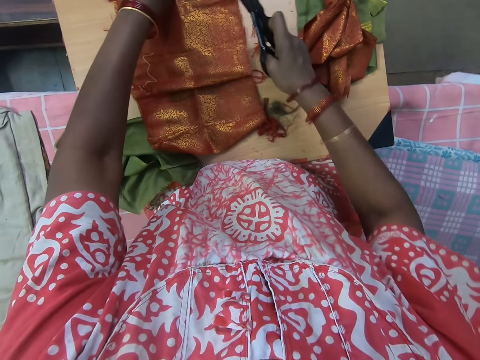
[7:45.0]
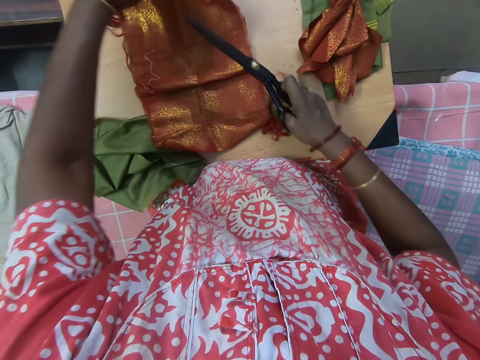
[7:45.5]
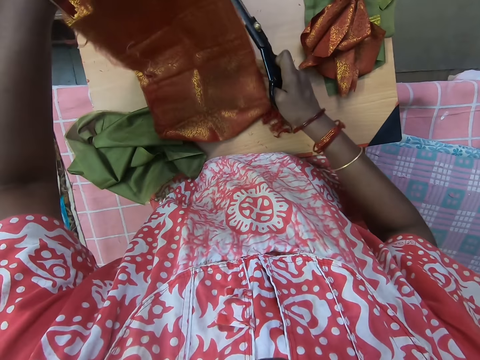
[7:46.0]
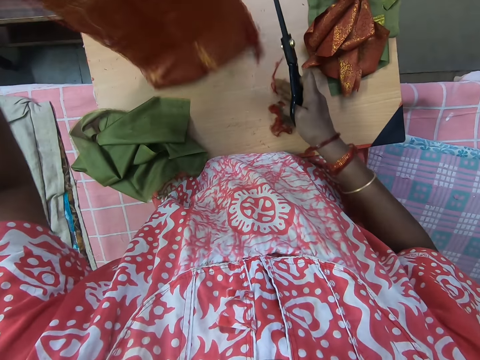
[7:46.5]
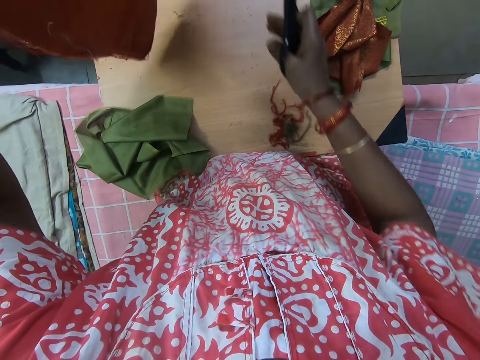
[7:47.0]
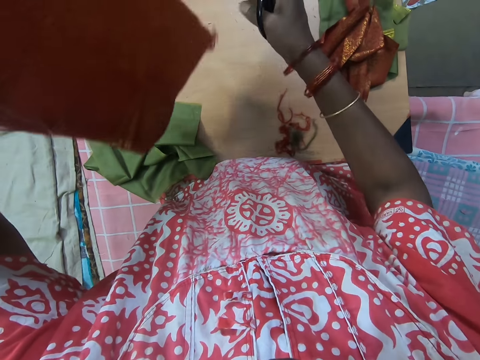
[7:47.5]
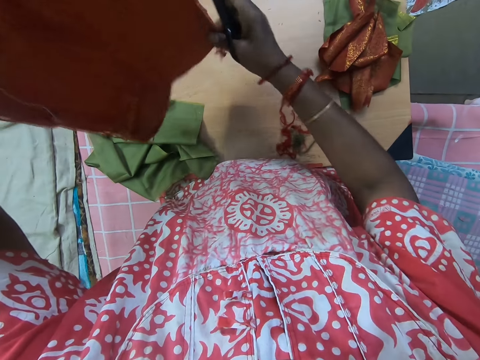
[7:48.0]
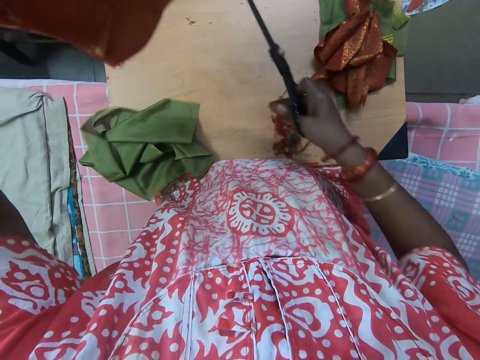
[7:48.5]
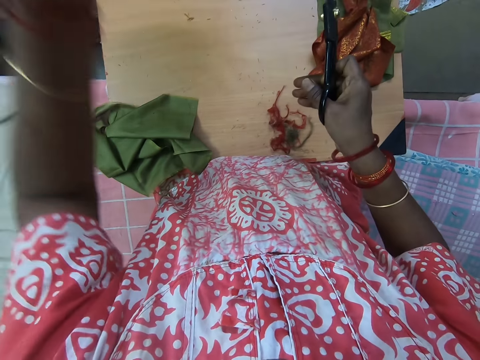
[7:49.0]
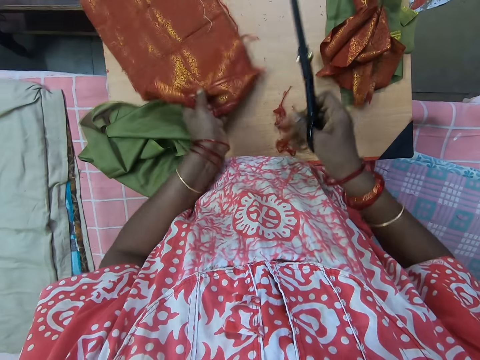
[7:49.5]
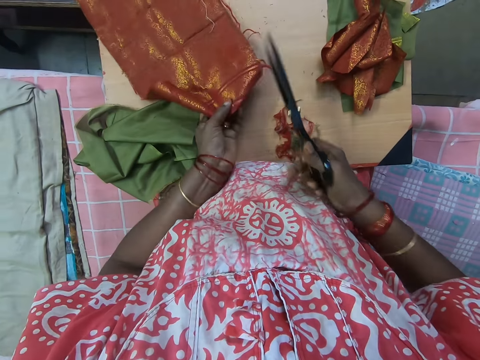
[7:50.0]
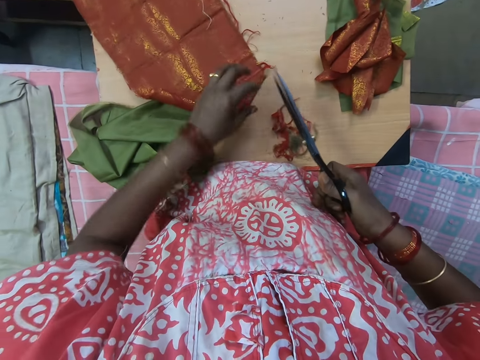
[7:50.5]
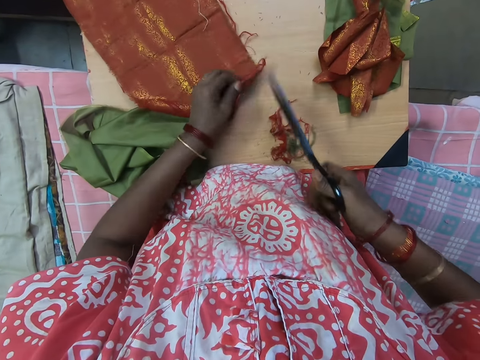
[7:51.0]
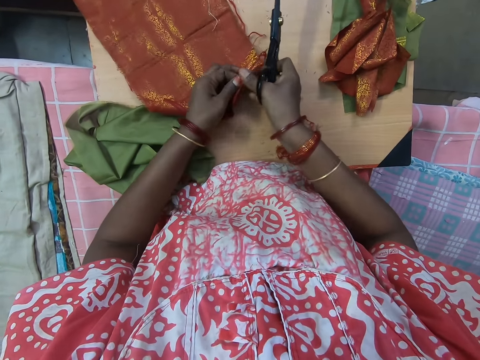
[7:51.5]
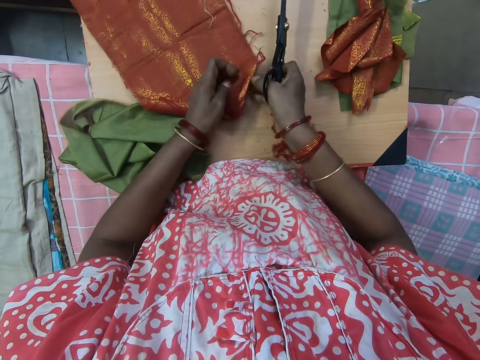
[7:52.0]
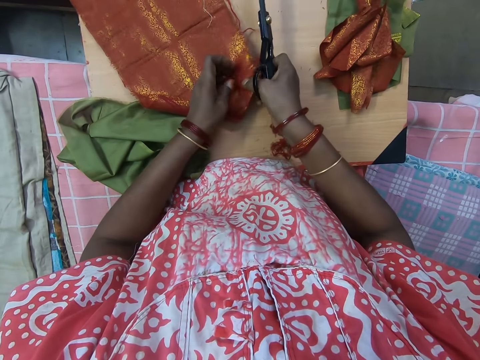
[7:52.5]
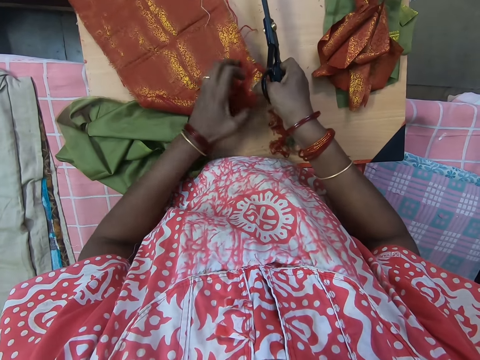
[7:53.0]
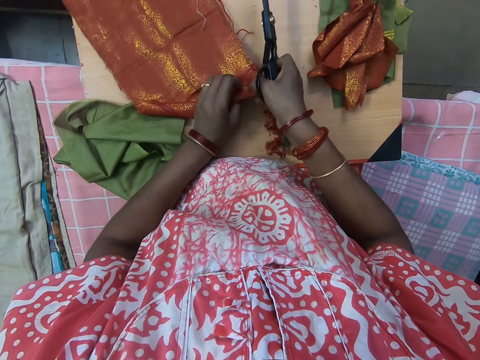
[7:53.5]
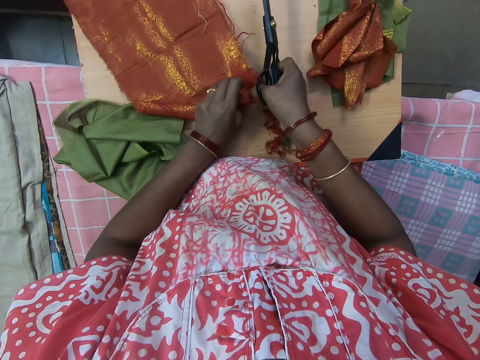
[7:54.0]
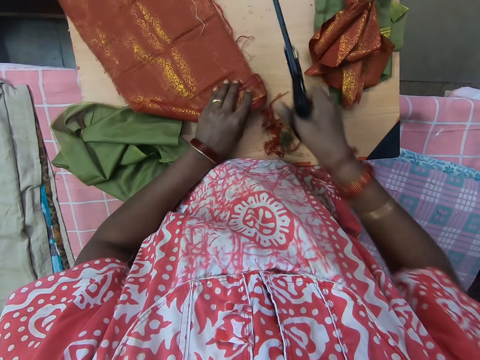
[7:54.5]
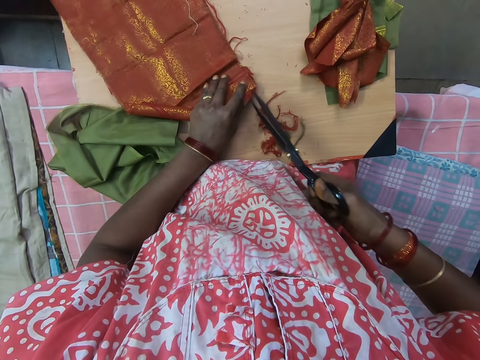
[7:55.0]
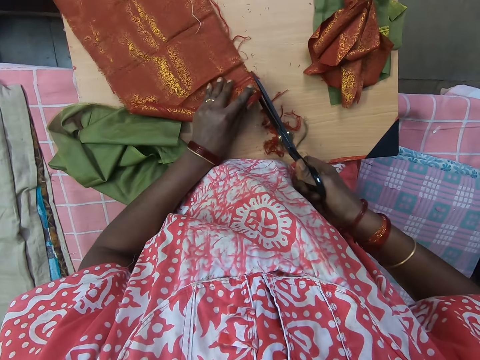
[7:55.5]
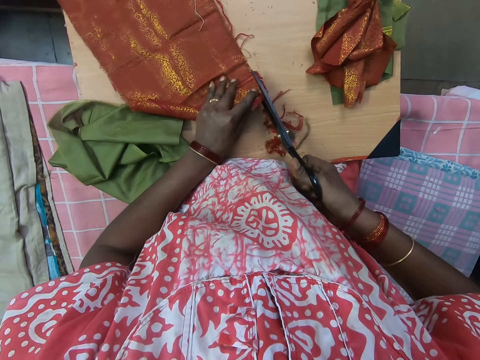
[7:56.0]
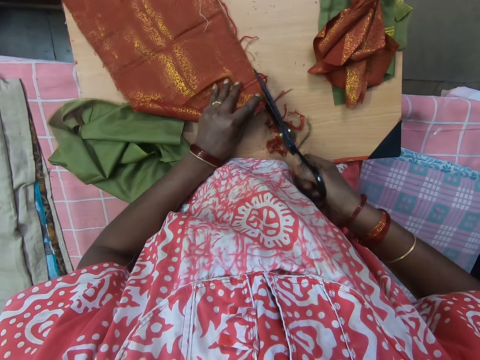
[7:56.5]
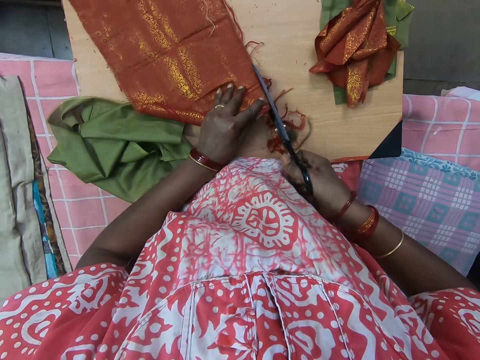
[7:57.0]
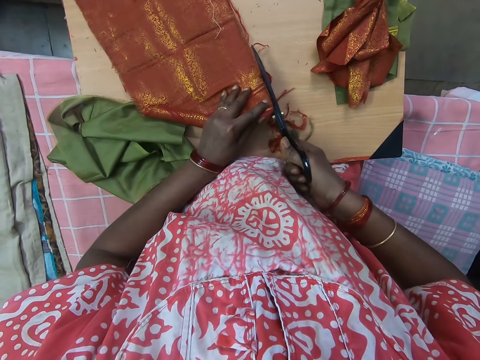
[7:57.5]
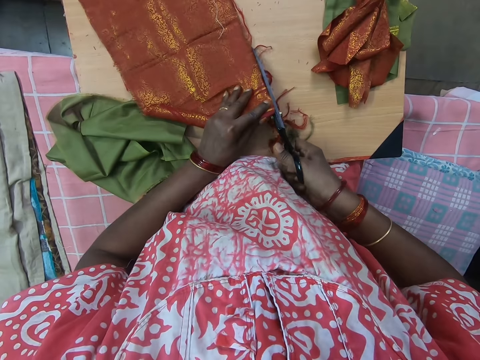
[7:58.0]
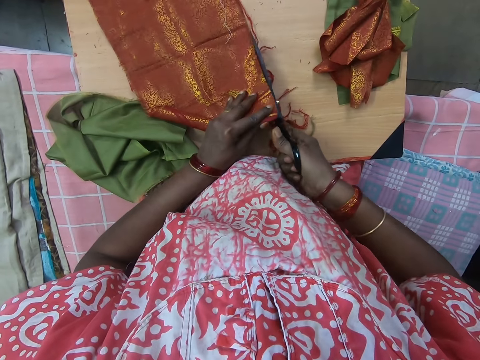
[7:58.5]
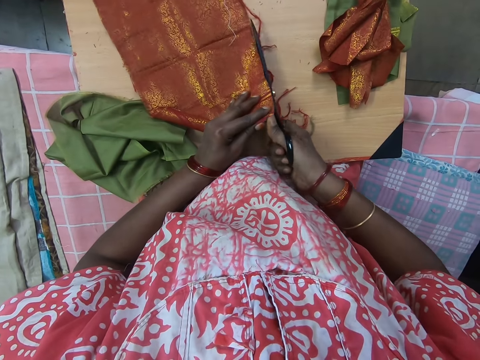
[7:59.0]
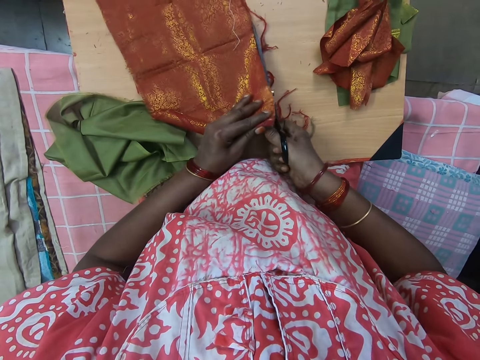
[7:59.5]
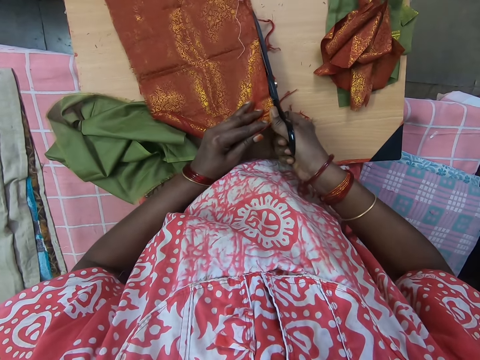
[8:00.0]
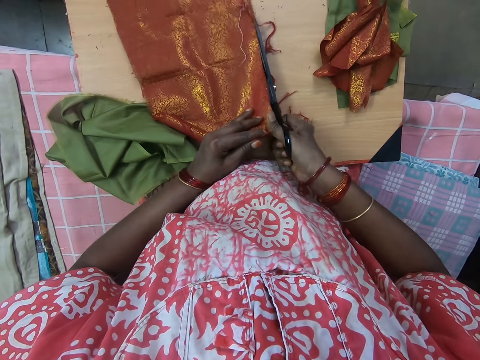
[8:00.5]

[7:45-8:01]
The camera wearer pushes the threads on the side of the table. She lifts up a piece of fabric from the table with her left hand. She removes loose threads from the fabric with her right hand. She drops the piece of fabric on the table with her left hand. She adjusts the fabric with both hands. She unfolds the piece of cloth. She cuts loose threads off the fabric with the scissors.

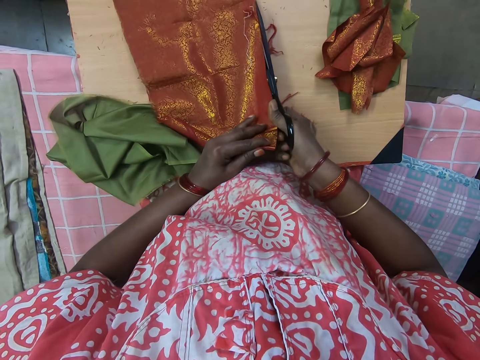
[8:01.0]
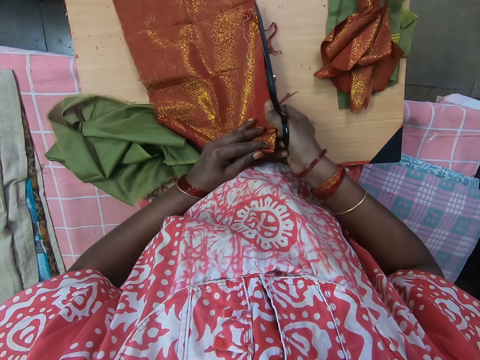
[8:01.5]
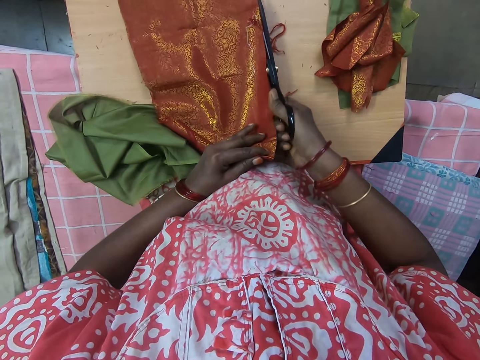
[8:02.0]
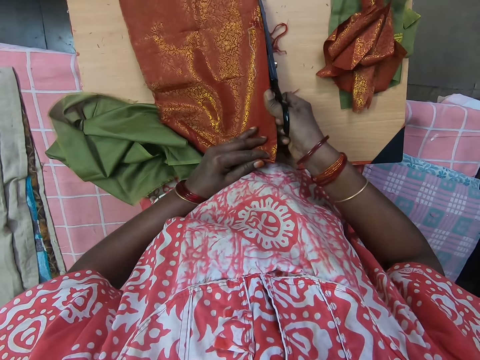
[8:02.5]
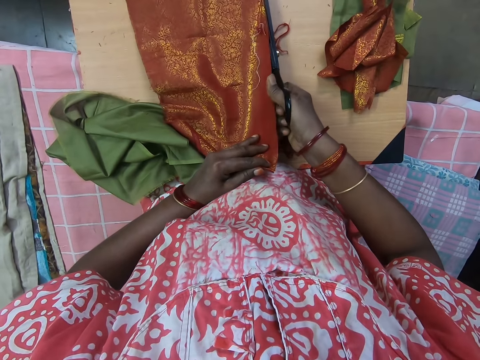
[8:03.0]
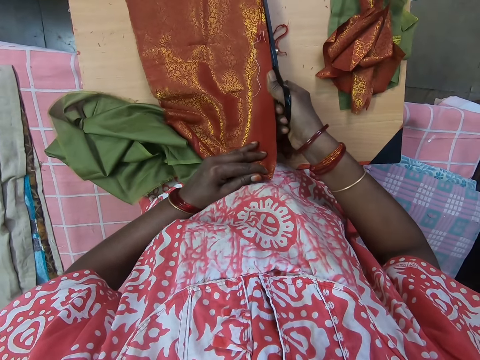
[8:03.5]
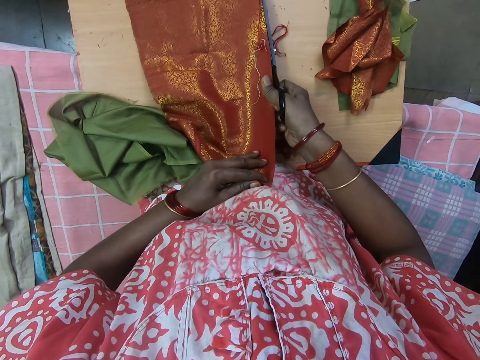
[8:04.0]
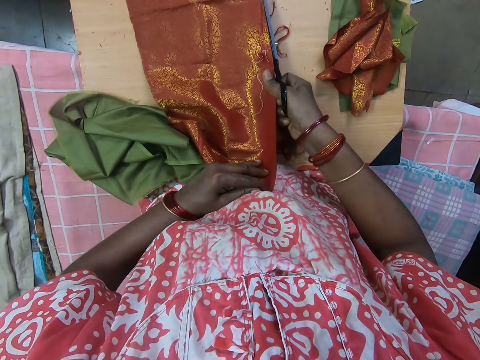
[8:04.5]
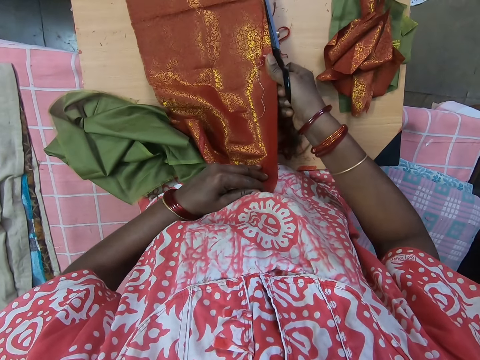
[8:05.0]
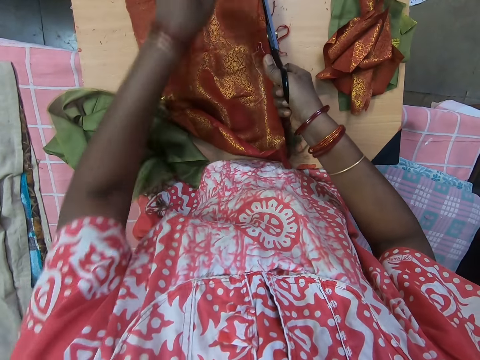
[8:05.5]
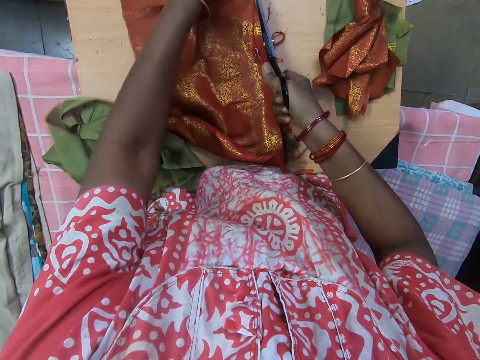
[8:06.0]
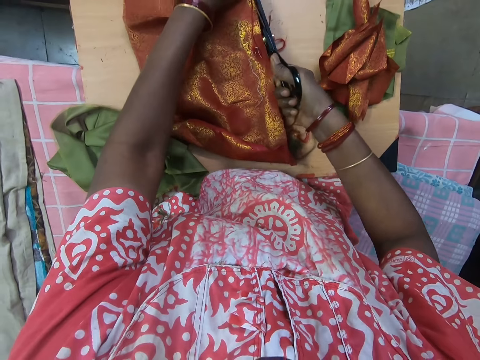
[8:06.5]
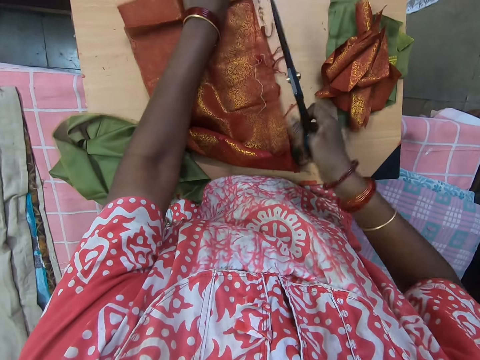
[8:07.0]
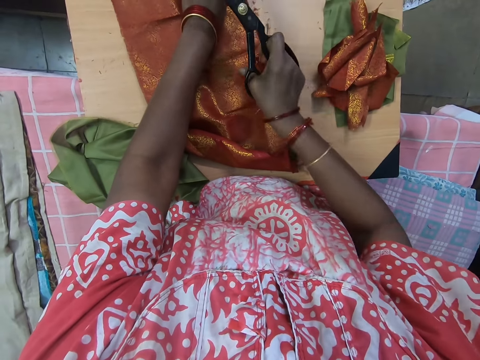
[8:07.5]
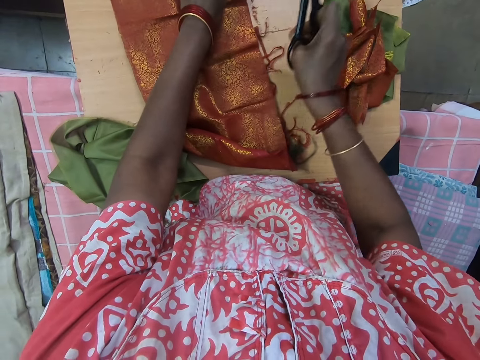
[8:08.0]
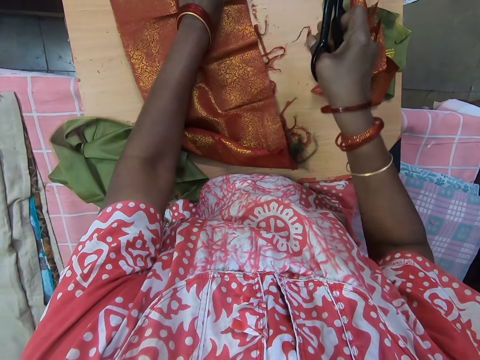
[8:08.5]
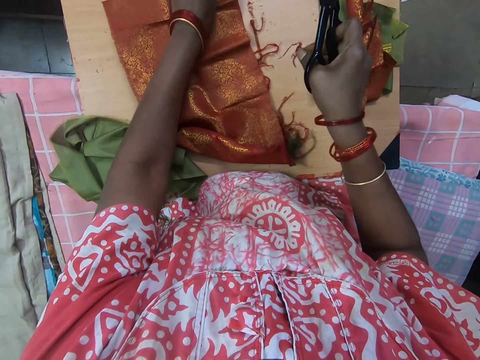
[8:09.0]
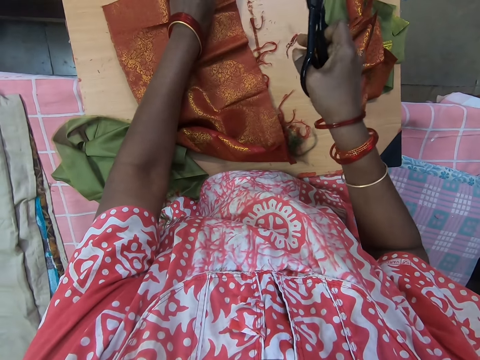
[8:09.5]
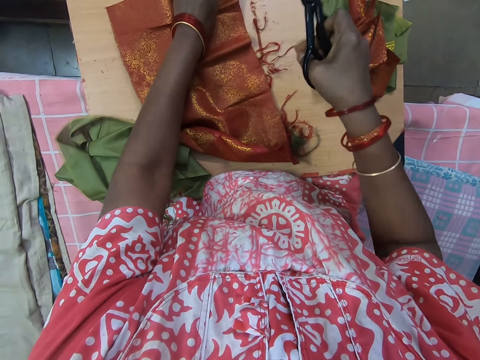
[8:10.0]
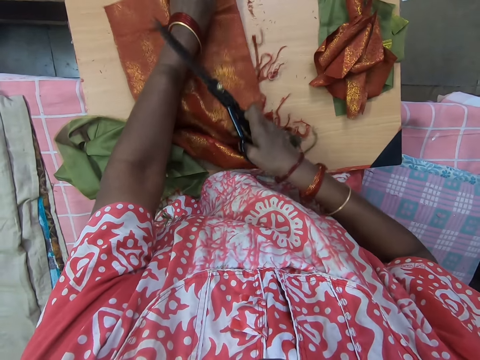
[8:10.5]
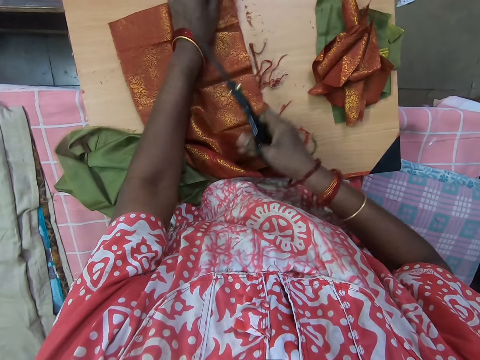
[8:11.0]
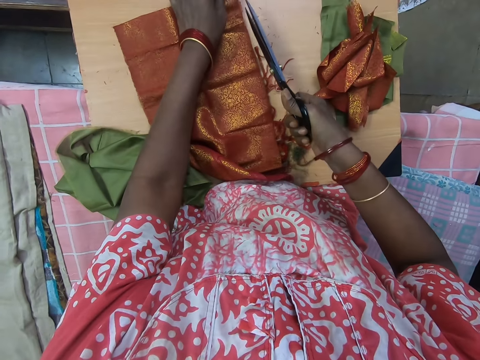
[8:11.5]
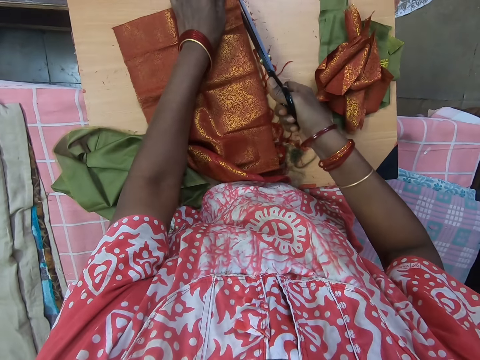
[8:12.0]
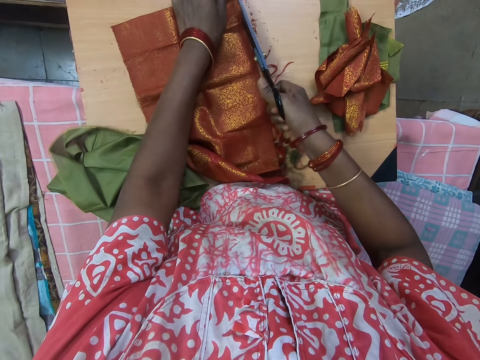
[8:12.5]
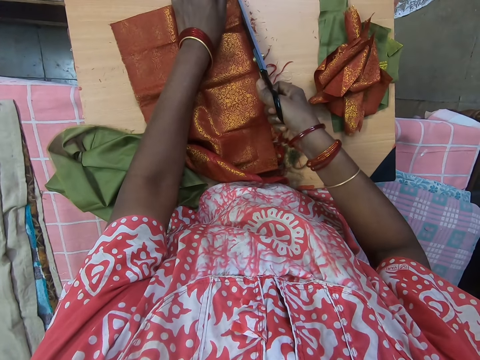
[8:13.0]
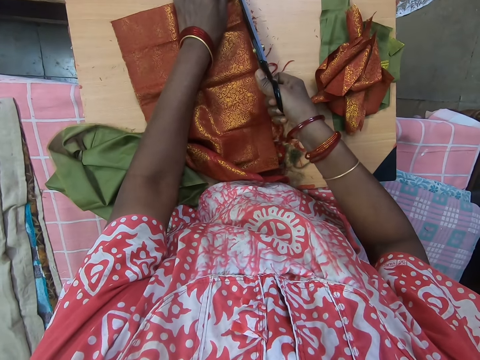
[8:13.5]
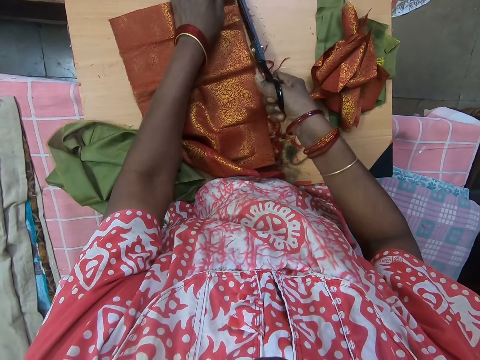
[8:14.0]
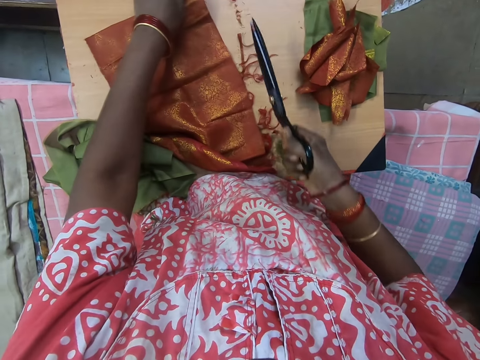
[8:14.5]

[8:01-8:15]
The camera wearer removes loose threads from the fabric with her right hand. She drops the thread on the table. She cuts loose threads off the fabric with the scissors.
